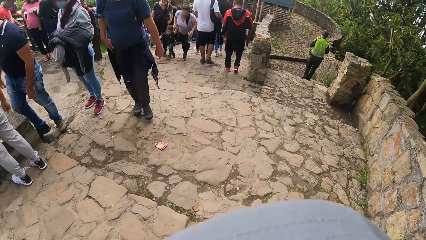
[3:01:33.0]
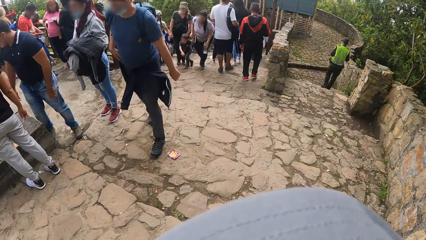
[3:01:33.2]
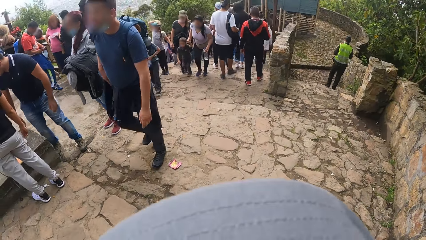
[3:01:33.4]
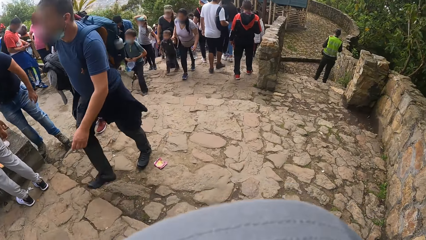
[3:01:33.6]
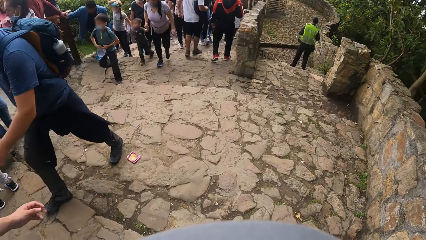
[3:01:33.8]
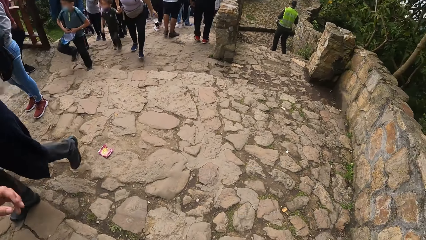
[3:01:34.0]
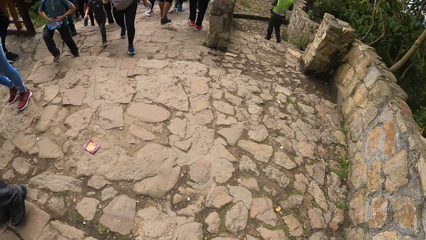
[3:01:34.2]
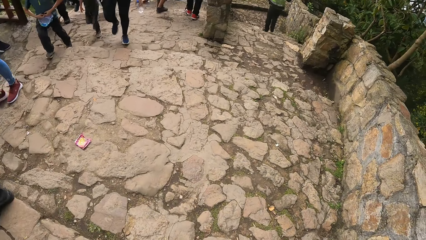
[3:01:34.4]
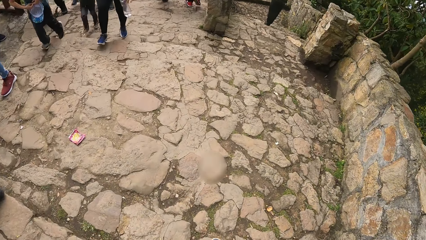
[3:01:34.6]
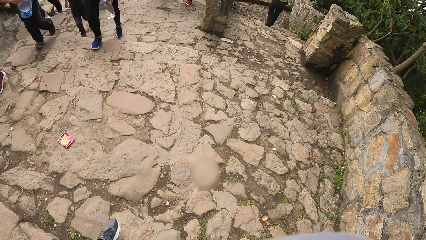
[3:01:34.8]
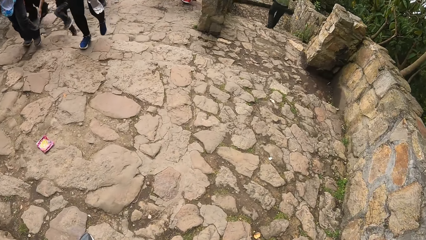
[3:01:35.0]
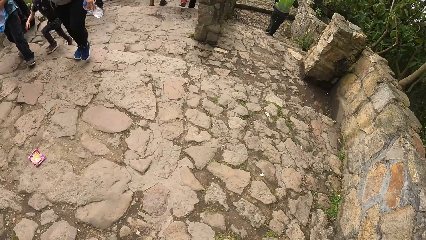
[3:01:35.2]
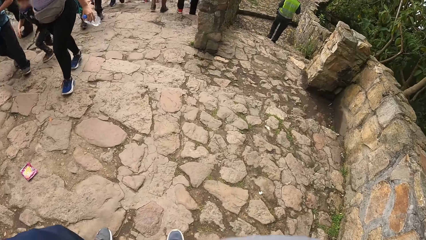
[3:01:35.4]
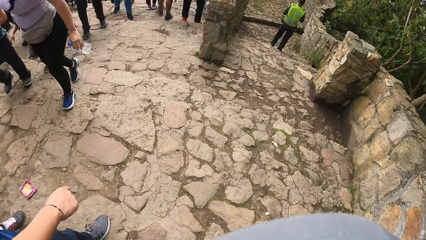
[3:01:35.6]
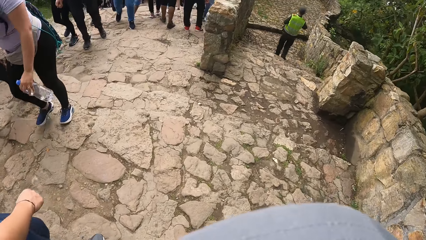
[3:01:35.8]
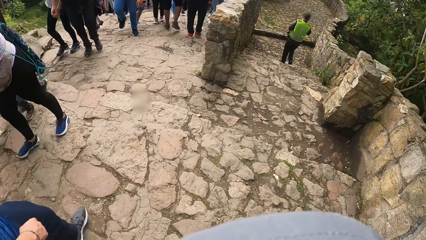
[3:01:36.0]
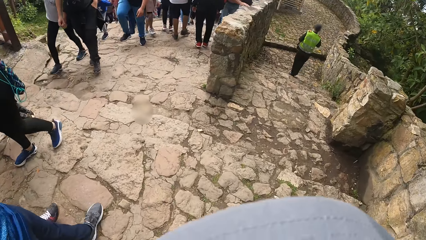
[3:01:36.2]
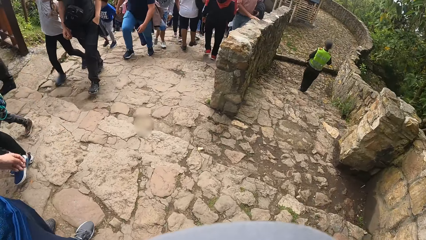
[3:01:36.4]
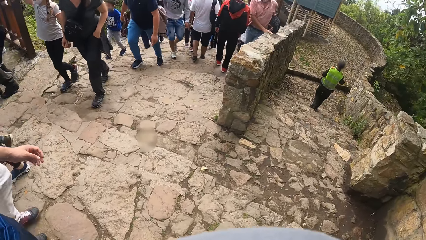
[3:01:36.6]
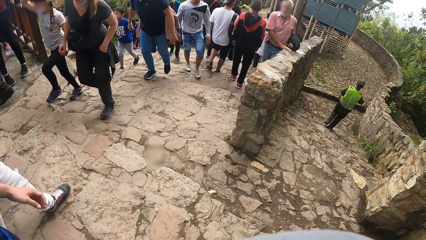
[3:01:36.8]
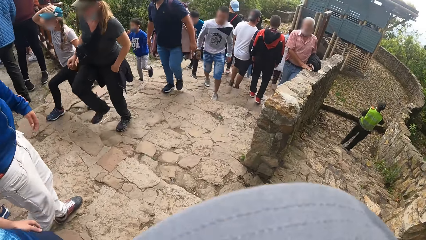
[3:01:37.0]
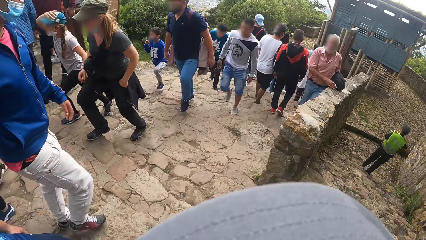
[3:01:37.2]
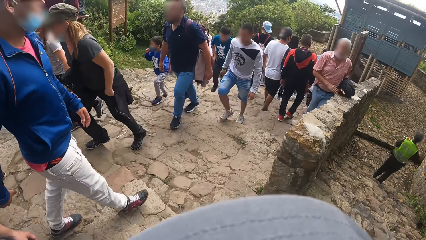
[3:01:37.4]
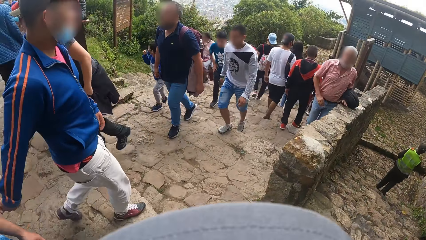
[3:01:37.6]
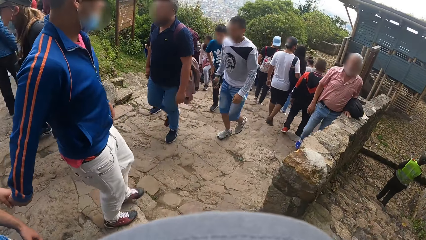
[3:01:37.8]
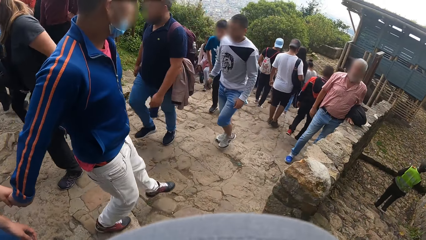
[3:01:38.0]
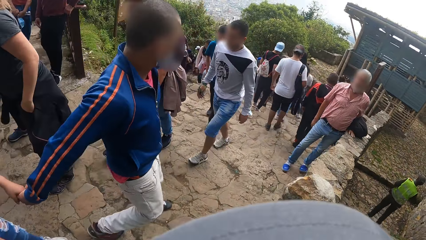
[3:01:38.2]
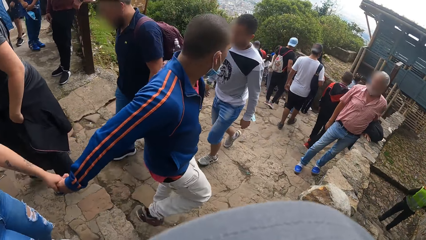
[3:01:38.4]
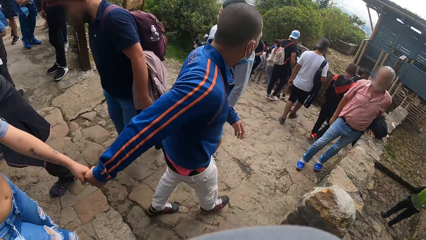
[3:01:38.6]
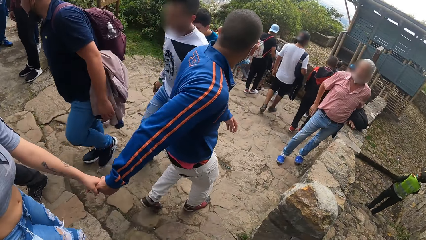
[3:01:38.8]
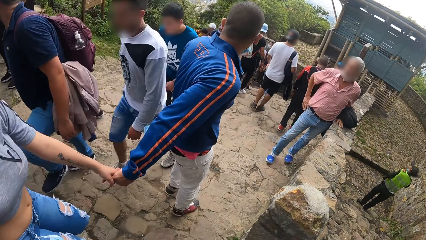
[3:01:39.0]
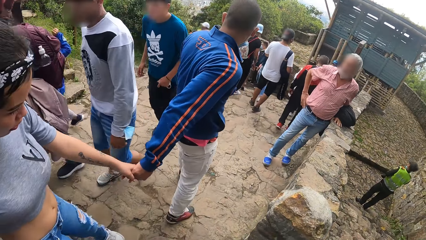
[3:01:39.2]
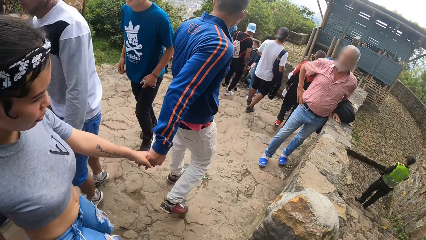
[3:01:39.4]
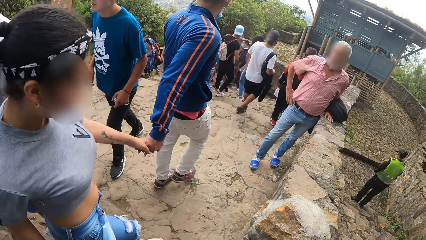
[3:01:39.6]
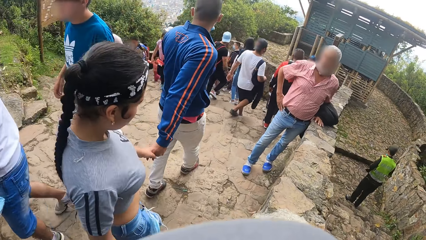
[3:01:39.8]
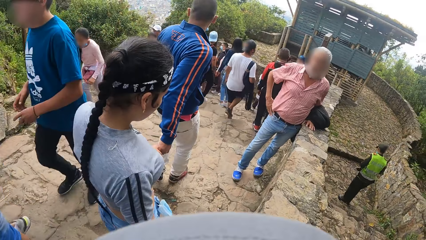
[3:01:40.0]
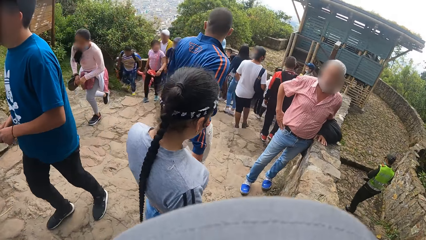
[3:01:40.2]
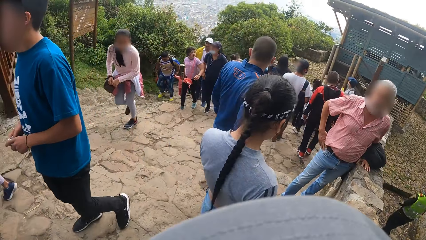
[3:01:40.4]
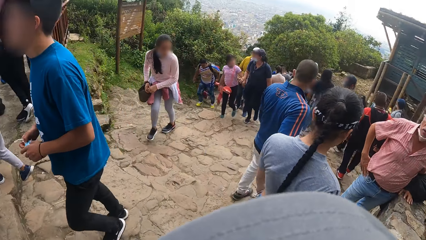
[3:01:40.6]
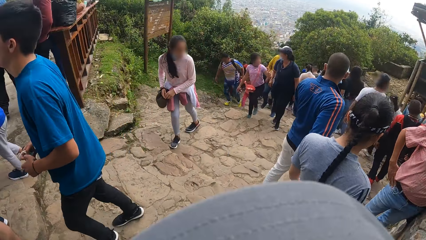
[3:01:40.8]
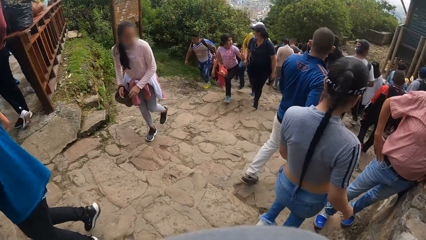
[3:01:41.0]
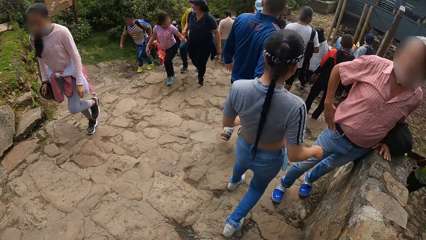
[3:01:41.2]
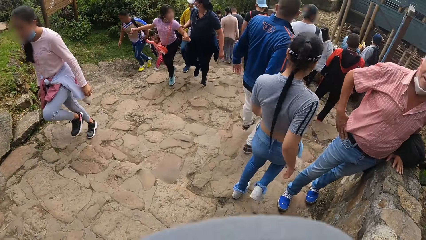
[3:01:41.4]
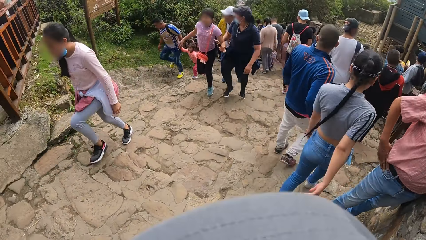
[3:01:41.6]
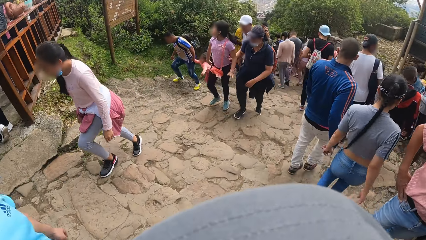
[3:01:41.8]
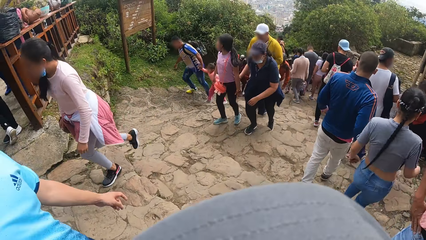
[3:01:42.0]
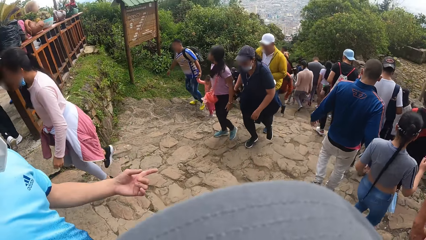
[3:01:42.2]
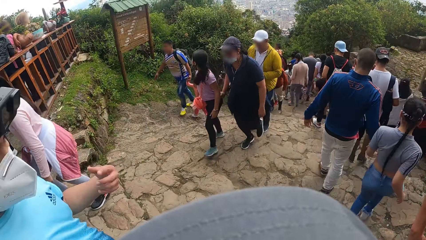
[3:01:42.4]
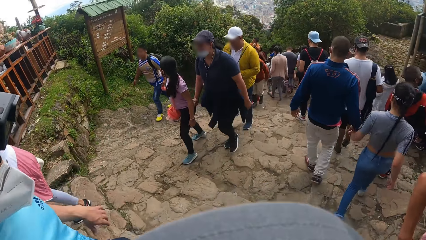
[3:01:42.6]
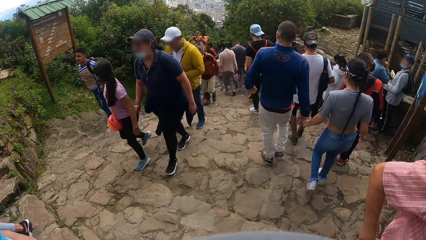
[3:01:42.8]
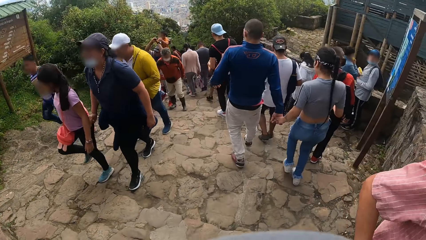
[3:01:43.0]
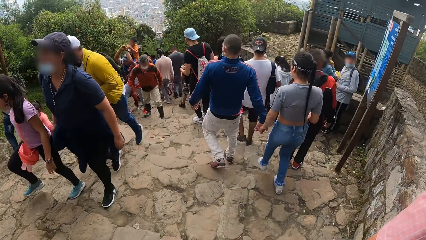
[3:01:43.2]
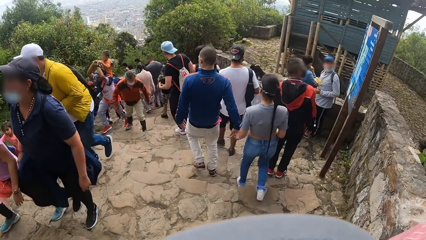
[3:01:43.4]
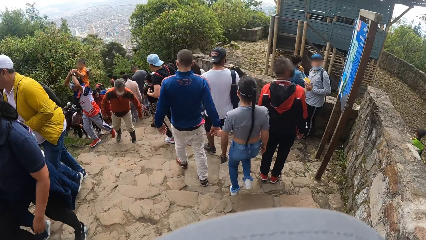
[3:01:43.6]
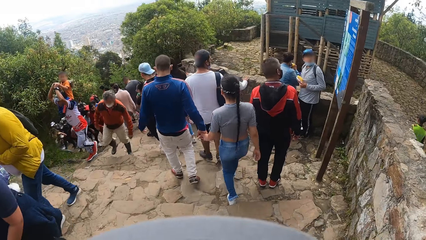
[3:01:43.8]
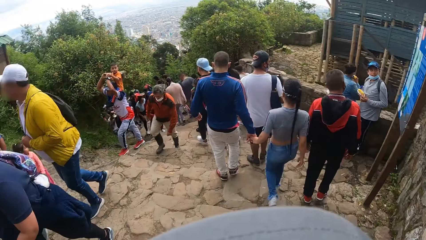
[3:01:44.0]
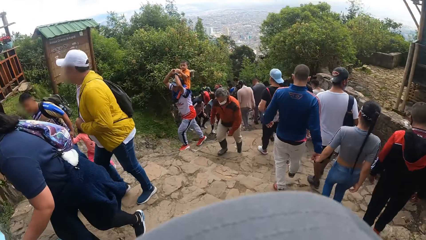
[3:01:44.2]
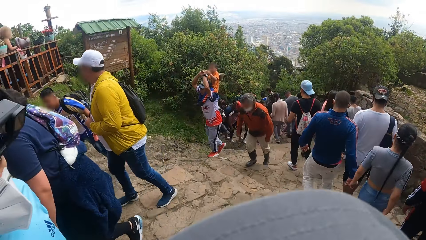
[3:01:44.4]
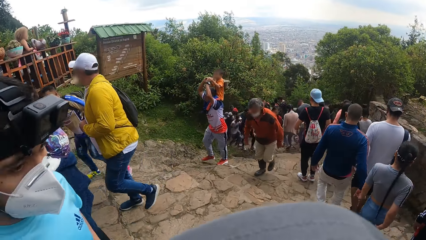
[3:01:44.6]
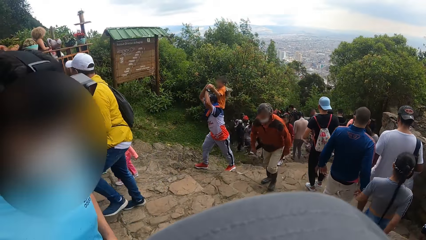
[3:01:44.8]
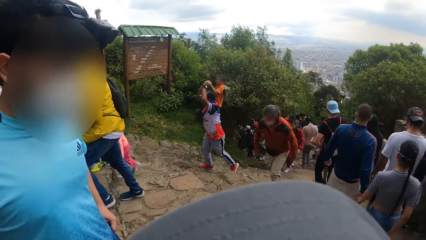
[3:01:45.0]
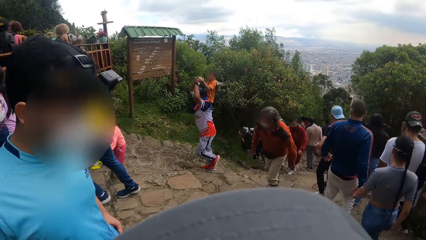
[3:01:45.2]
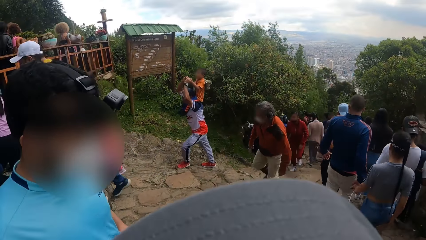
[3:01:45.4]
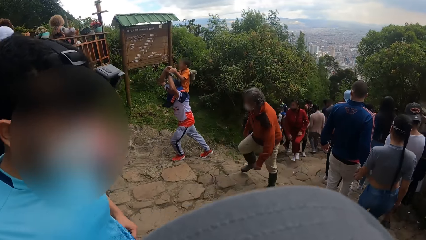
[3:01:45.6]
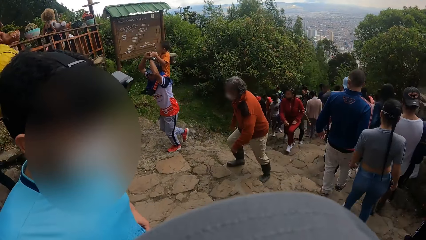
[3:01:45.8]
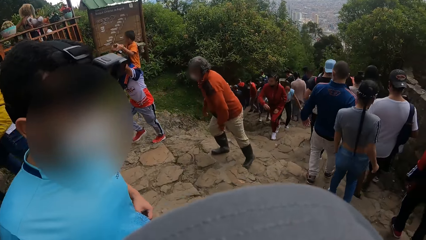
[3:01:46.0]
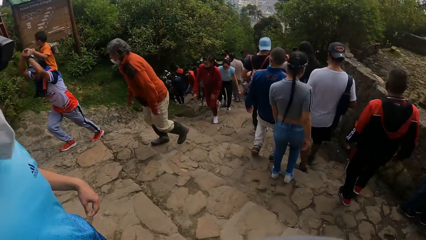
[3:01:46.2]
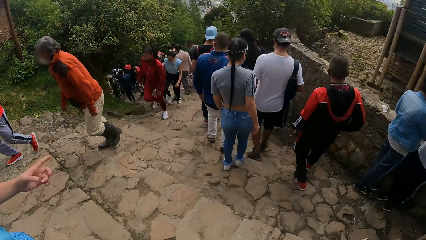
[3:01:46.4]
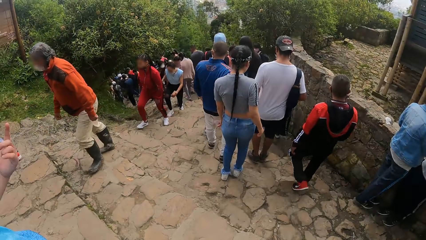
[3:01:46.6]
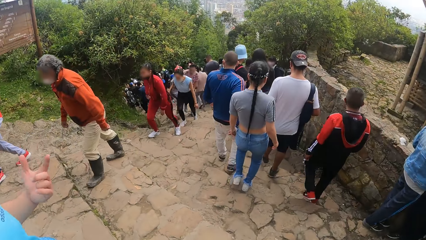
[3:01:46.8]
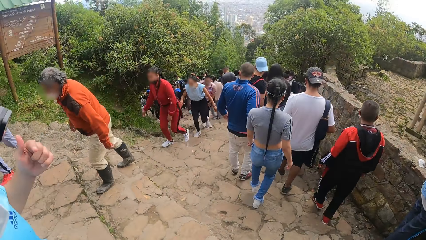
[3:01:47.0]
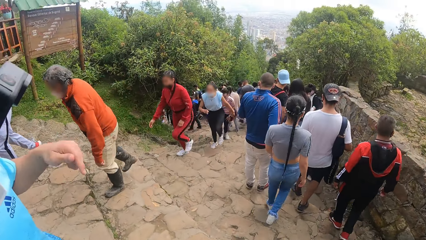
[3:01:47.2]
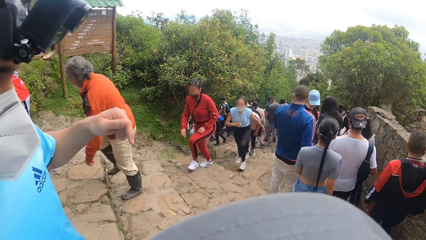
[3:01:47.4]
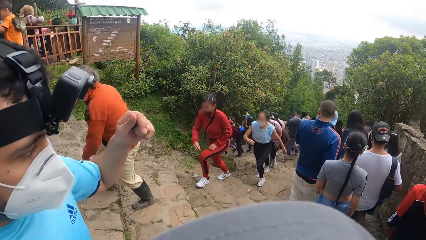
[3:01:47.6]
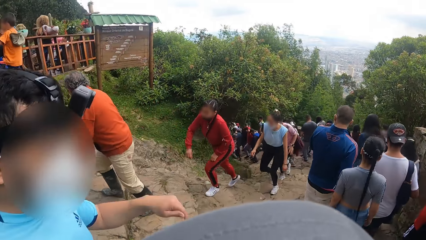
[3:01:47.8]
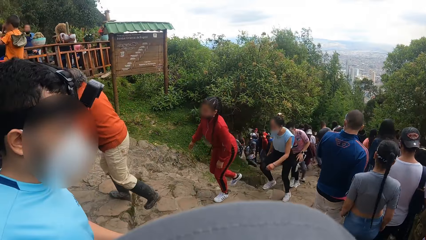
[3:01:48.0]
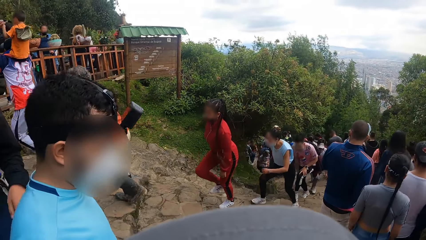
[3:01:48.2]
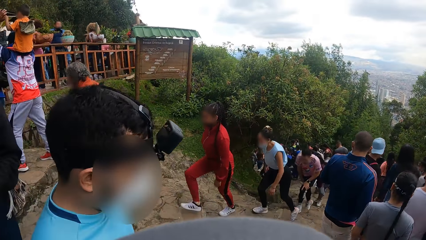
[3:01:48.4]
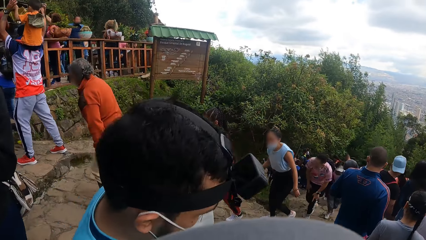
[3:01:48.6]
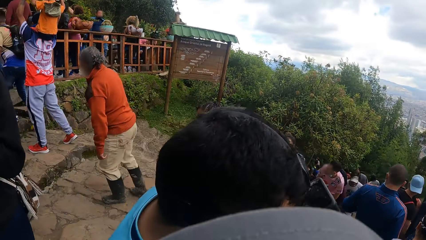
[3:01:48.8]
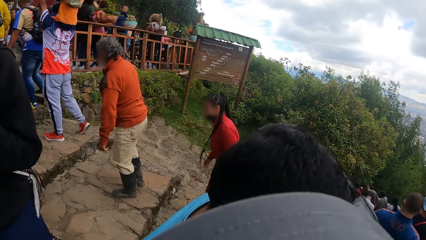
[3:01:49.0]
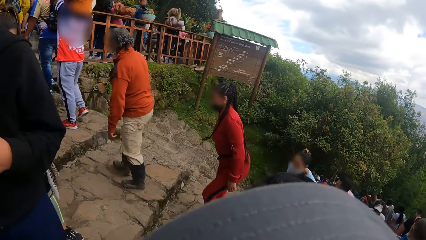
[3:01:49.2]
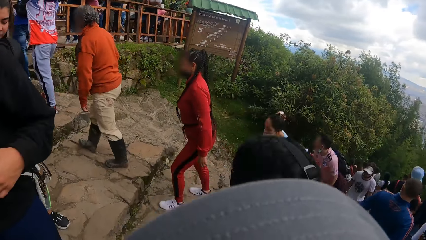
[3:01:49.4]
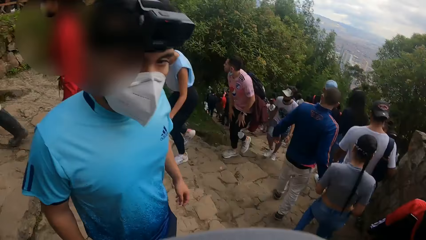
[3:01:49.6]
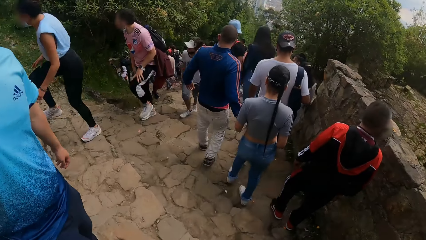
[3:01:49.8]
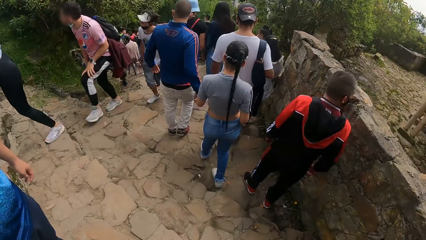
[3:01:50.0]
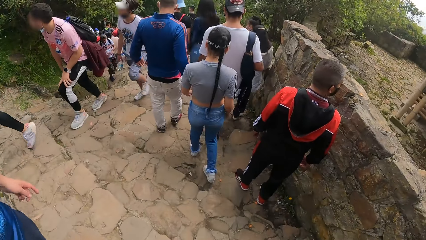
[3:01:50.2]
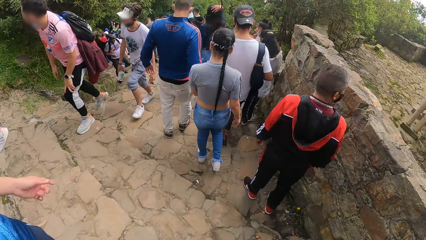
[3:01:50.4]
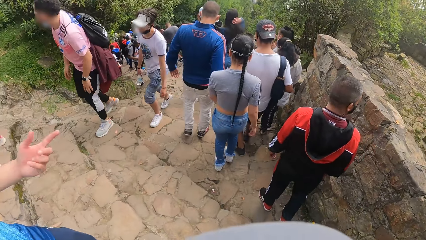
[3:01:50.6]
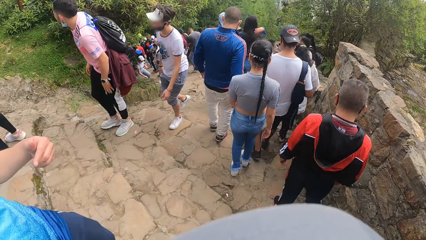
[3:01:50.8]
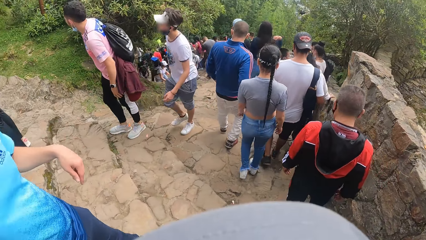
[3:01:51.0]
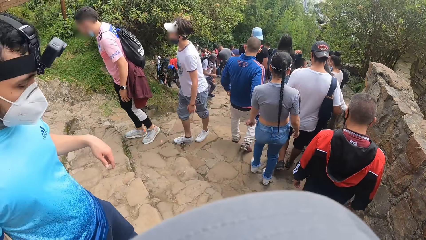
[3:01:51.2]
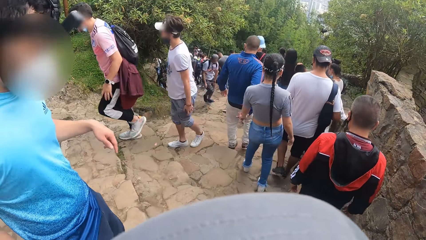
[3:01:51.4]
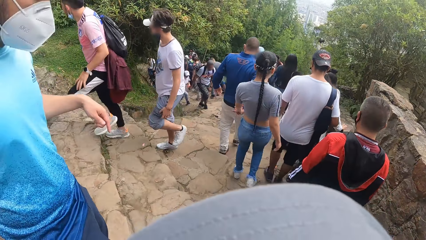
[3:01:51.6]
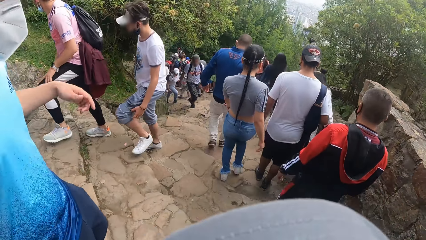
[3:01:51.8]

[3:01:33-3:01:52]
The man gesticulates with his left hand. He gesticulates with his left hand again, to the camera wearer.
